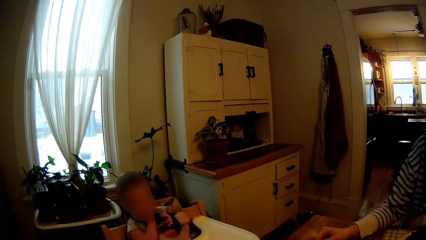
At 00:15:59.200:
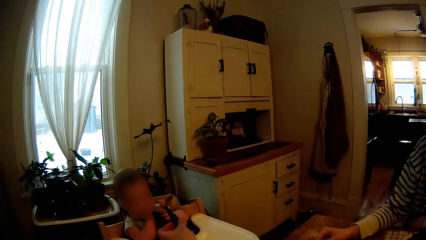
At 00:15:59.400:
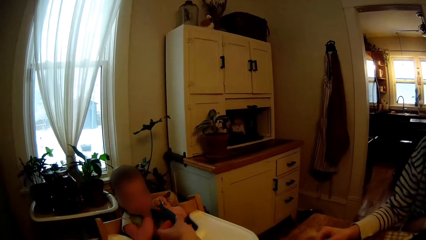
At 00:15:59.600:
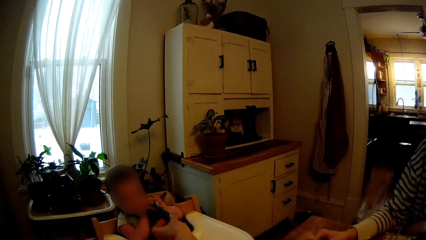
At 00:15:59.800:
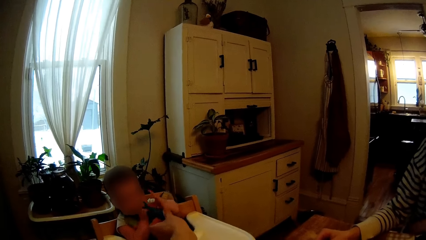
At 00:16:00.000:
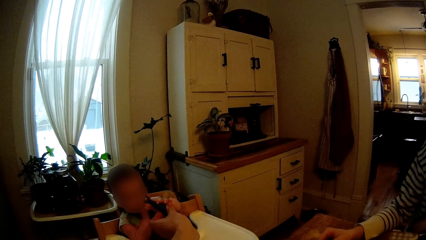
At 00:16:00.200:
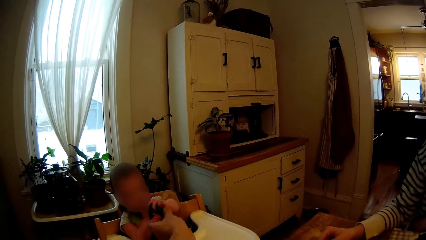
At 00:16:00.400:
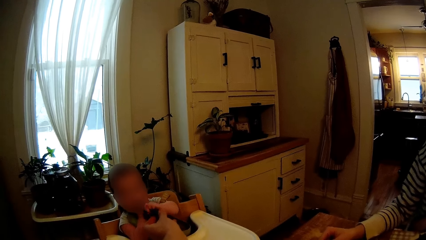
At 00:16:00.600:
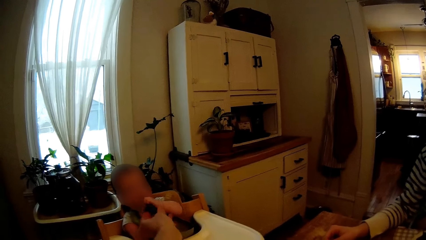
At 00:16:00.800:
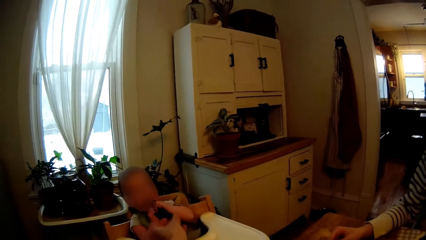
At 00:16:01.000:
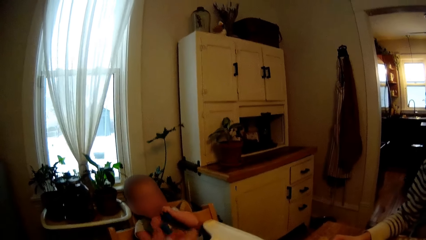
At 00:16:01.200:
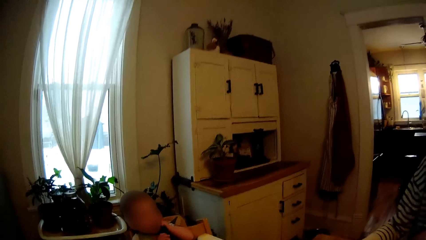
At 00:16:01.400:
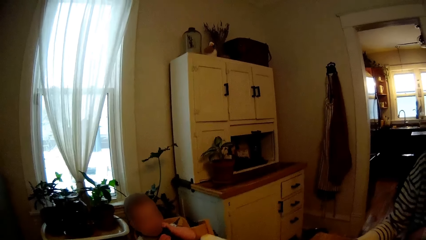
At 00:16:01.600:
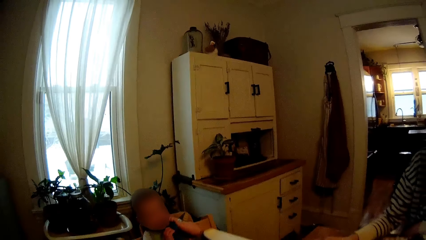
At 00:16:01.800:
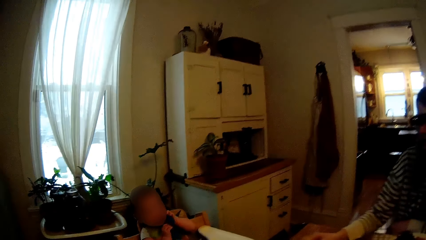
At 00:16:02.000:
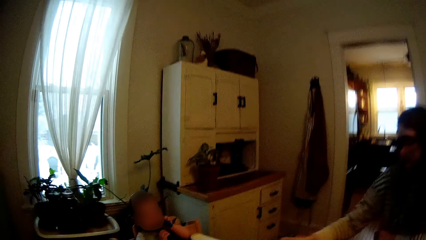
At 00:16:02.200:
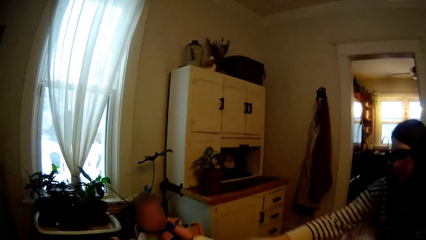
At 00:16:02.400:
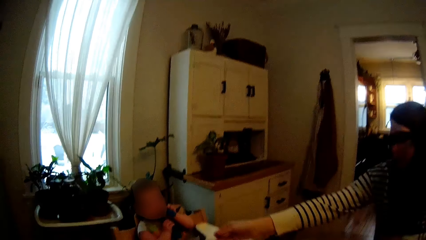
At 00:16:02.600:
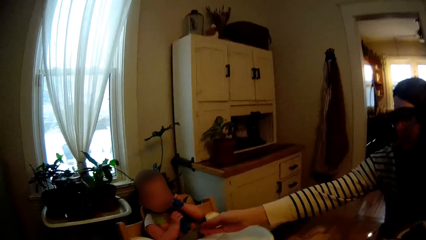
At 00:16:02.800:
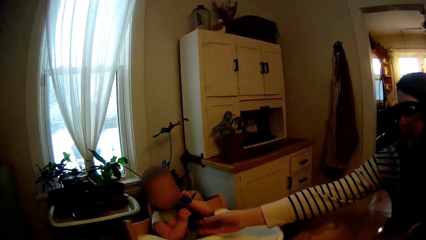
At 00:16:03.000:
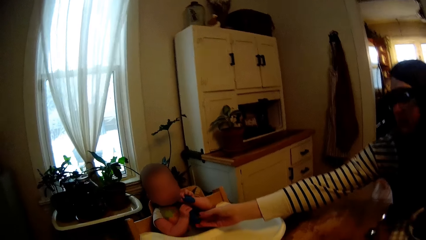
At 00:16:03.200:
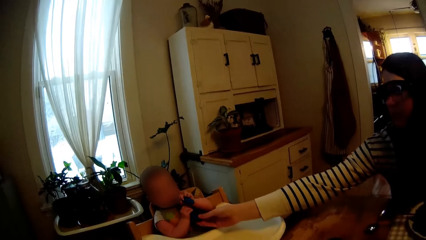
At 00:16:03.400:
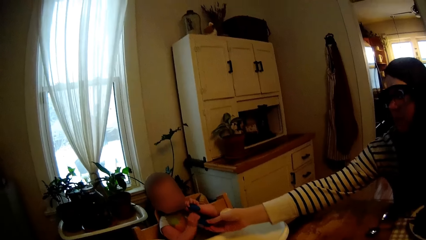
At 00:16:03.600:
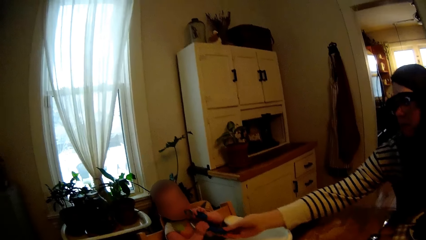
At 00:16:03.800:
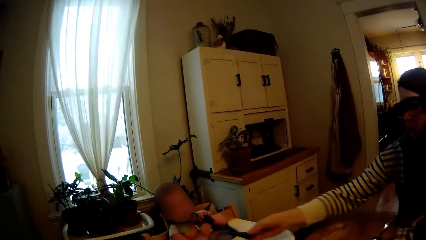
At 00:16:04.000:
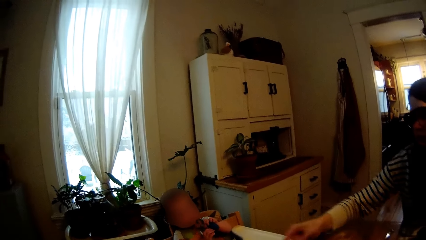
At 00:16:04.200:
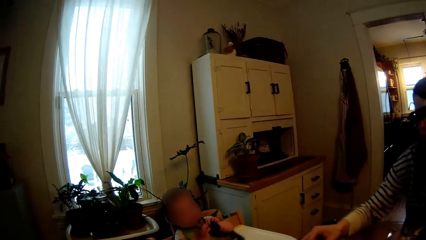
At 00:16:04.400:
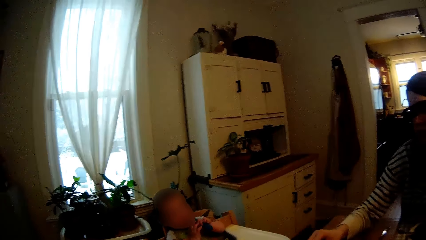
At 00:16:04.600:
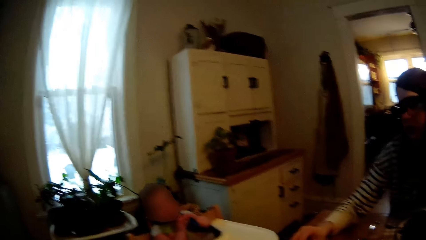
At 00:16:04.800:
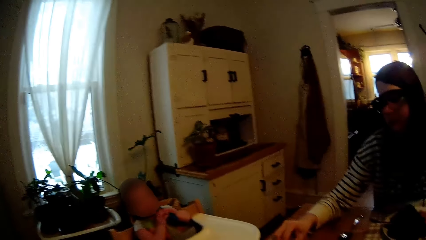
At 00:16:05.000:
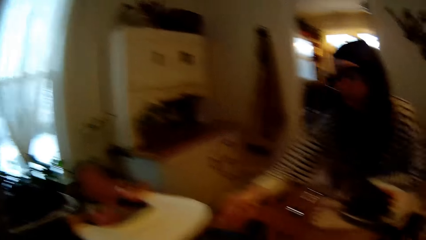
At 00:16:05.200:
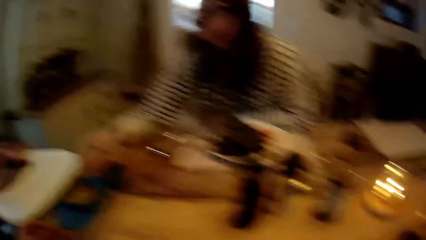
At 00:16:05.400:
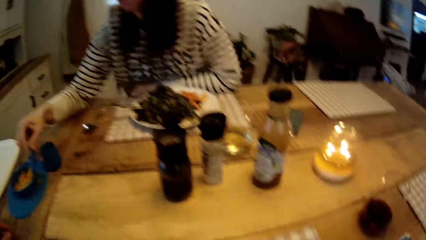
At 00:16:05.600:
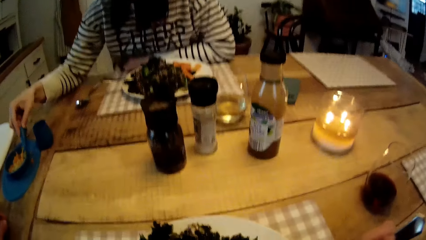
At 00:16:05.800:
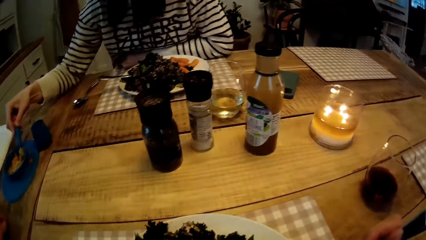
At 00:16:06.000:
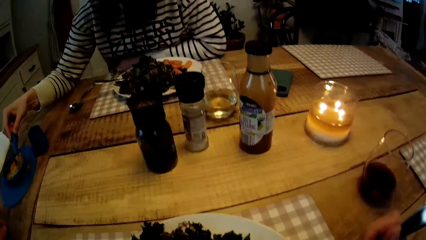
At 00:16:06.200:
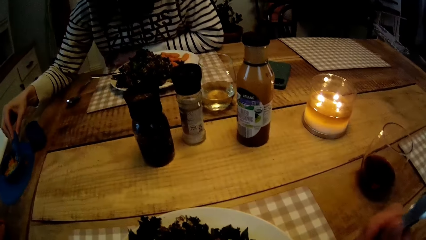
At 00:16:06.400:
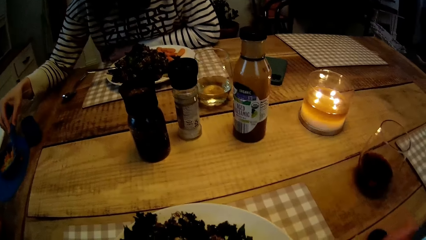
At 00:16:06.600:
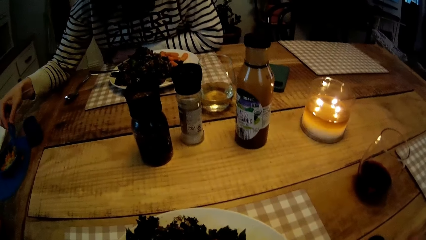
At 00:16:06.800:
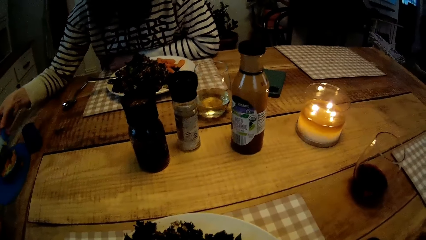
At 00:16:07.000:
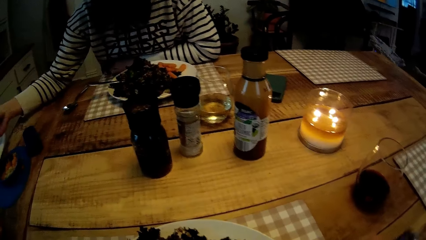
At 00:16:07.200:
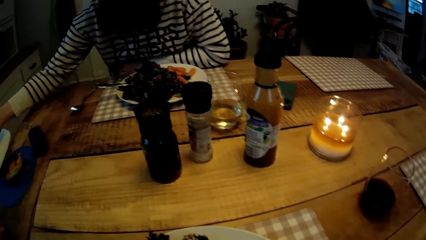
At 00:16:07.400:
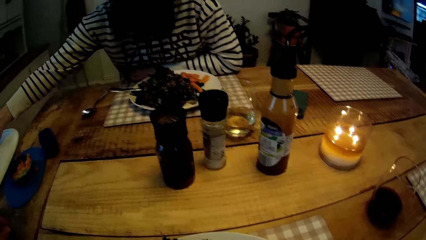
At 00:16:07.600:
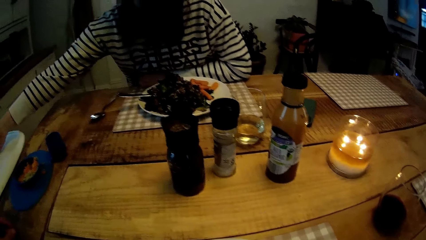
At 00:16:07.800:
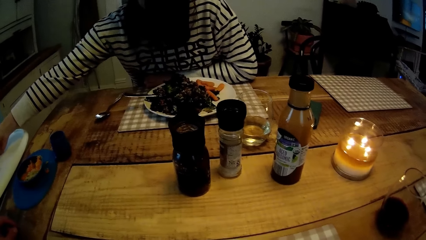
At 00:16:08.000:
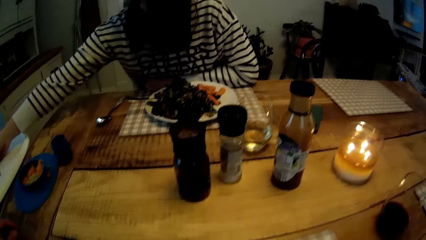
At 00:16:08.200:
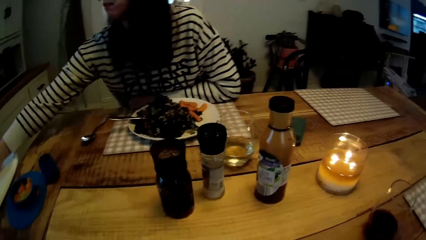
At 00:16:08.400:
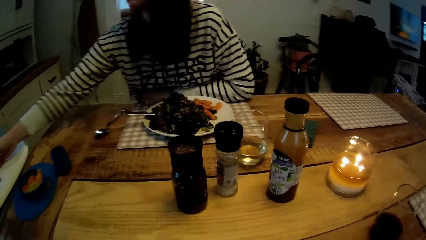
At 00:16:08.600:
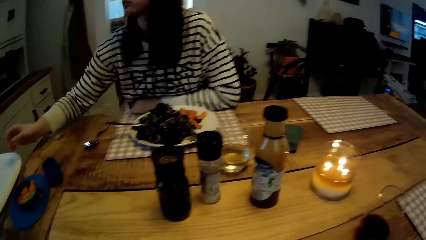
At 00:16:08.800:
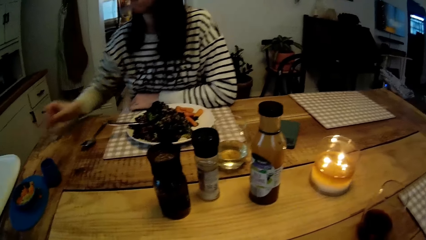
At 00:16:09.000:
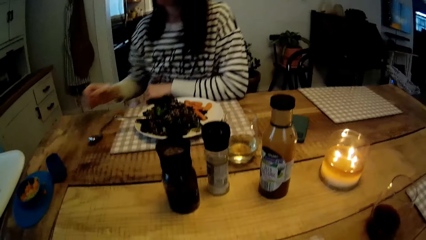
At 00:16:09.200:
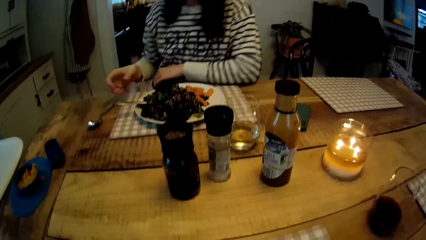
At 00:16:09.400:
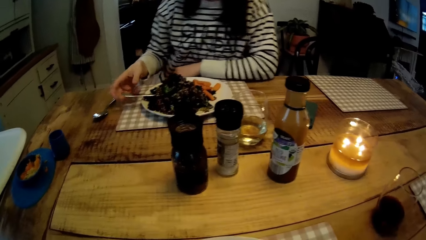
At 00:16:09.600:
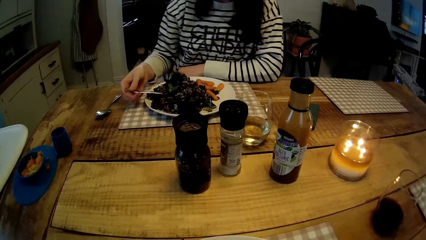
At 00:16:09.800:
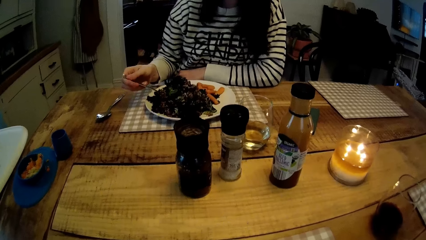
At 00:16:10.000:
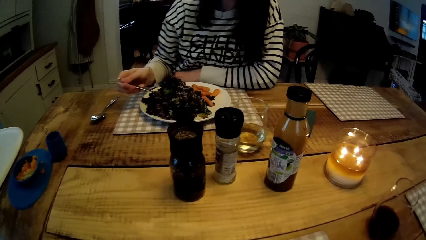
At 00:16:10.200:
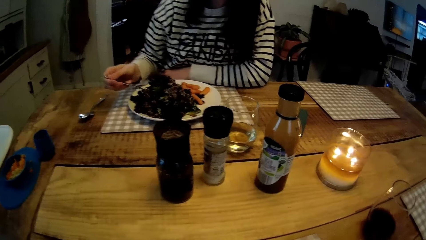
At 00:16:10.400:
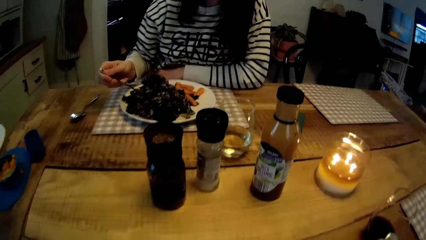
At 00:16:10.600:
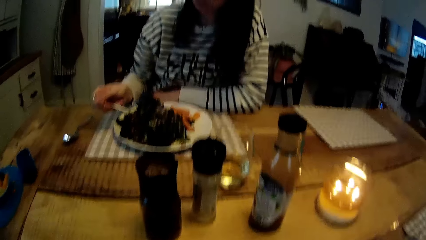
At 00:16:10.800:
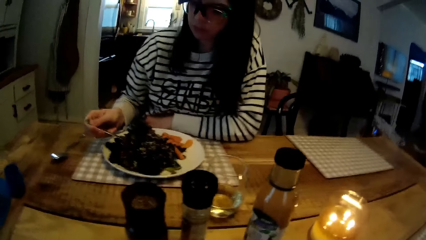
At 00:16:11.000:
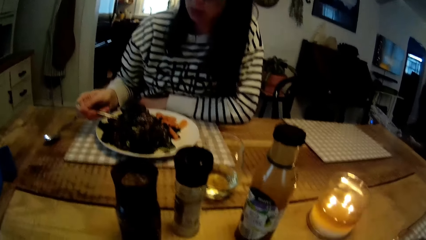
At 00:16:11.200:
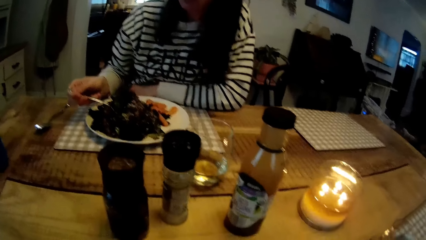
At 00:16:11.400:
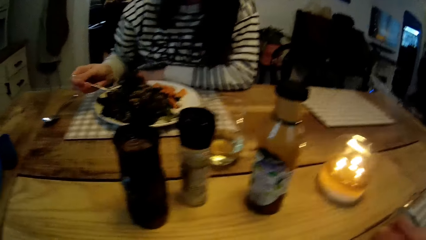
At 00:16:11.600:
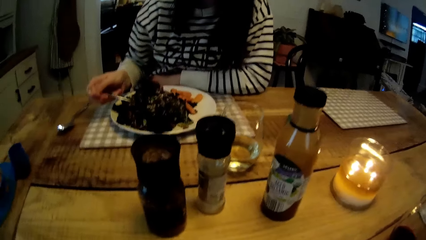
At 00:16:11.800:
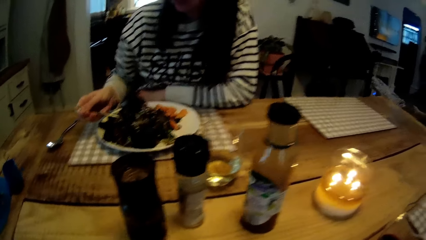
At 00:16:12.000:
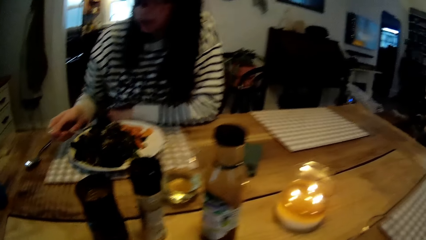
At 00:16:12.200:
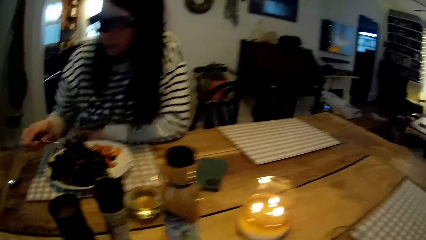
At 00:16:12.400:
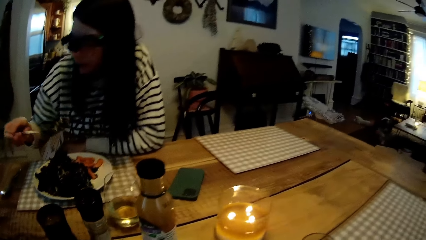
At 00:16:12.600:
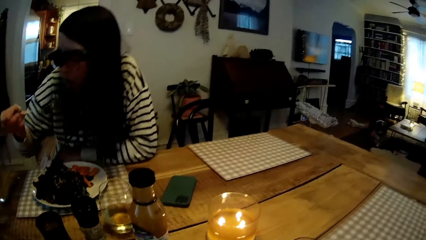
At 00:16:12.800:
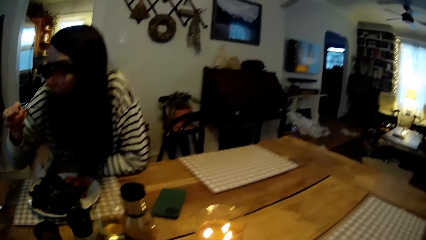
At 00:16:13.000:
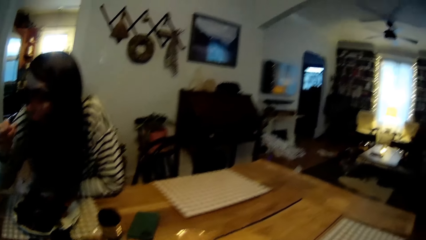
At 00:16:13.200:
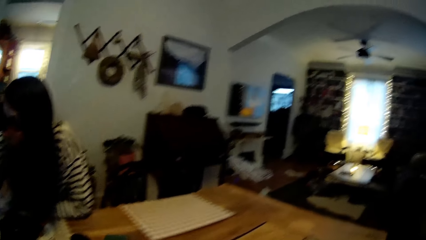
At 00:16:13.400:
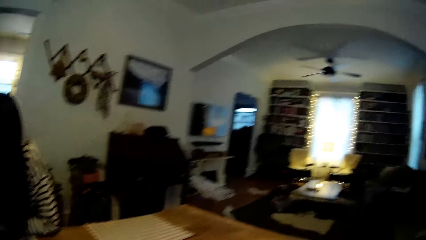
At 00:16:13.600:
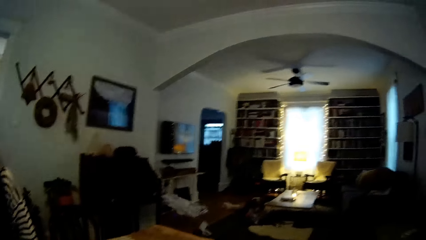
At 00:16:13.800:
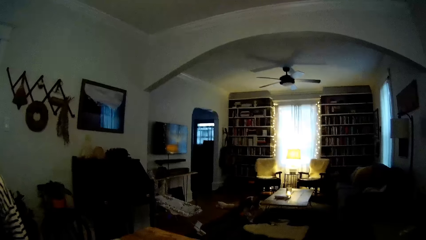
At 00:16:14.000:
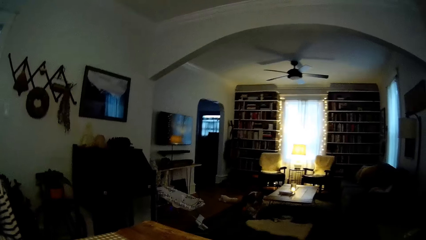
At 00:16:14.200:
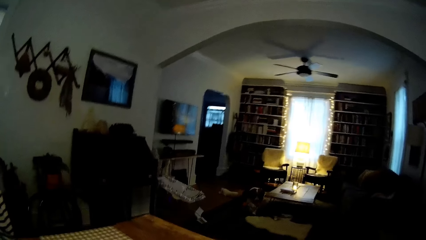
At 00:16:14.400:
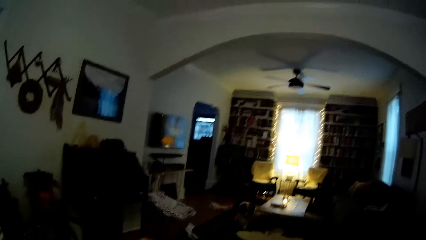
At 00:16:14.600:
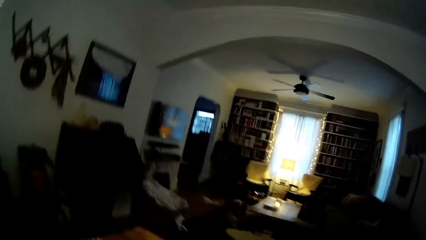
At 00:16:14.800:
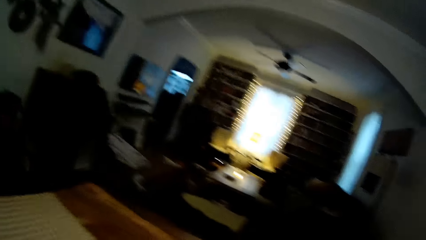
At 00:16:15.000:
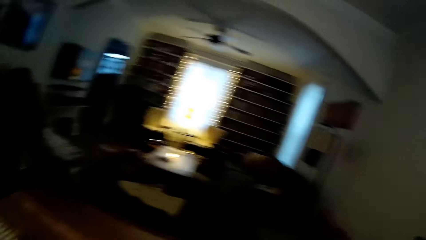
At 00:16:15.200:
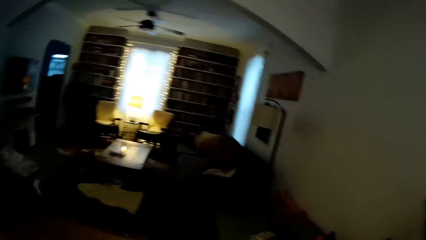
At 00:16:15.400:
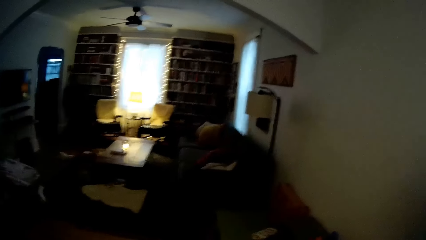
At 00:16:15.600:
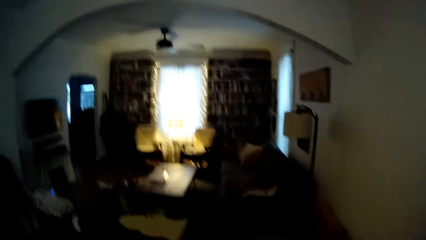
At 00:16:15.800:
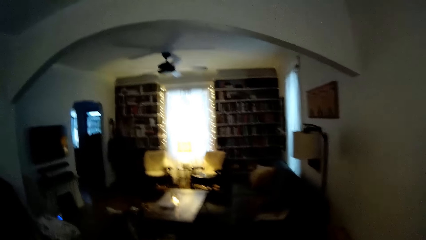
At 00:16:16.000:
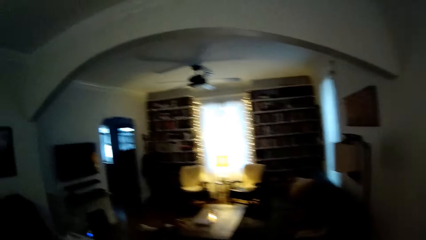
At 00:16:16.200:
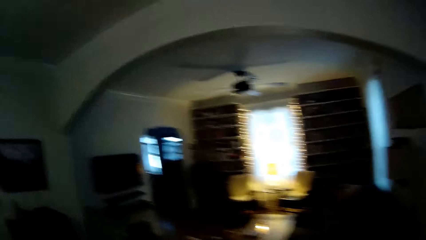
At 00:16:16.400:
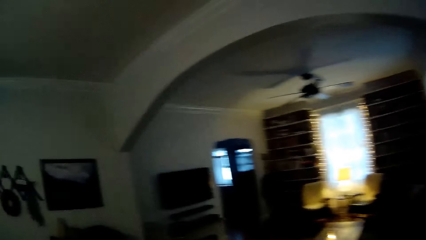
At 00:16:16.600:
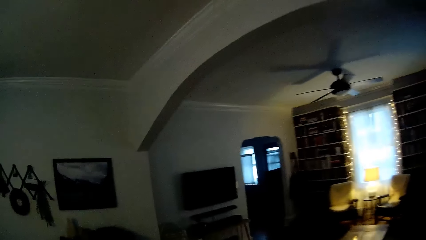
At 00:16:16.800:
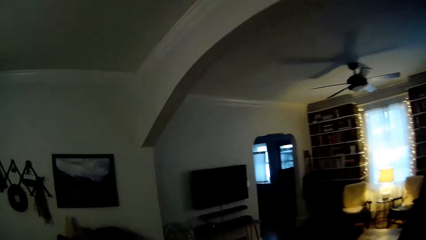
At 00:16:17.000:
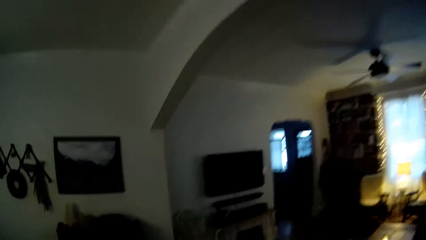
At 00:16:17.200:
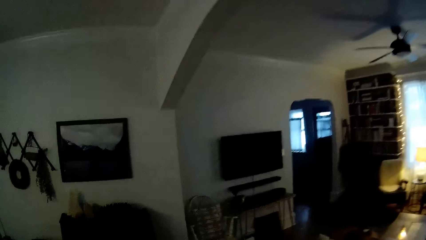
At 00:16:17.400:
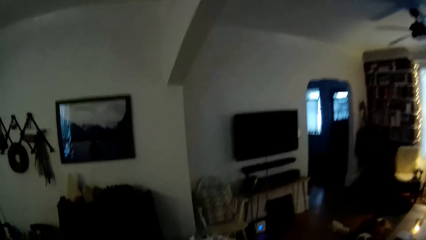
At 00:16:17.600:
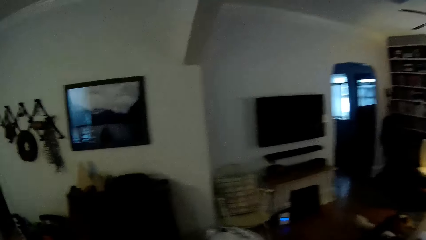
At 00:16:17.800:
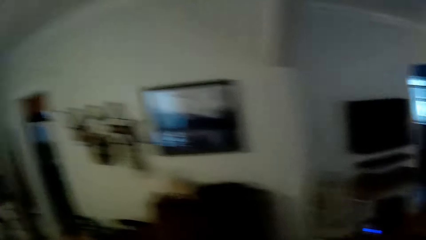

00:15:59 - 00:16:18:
The baby takes the spoon from the camera wearer. The camera wearer feeds the baby. The woman takes the spoon from the baby with her right hand. The woman scoops carrot from the plate with the spoon in her right hand. The camera wearer takes porridge from his plate with the cutlery in his right hand. The woman drops the spoon on the baby chair with her right hand. The woman takes vegetable from her plate with the fork in her right hand. The camera wearer eats the porridge from the cutlery in his right hand. The woman eats the vegetable from the fork in her right hand. The camera wearer walks to the kitchen from the dining table. He stands up.
